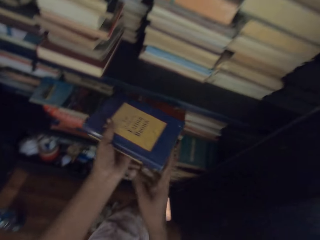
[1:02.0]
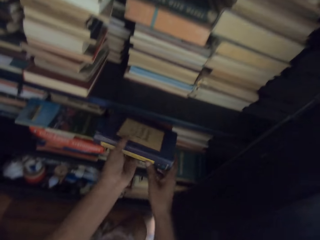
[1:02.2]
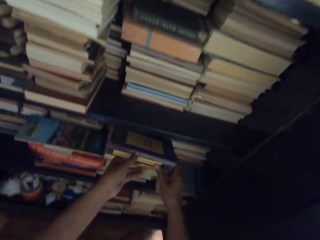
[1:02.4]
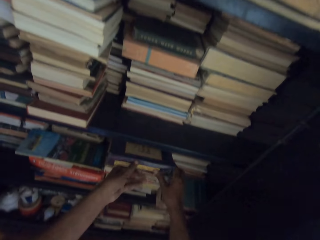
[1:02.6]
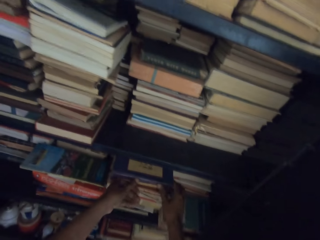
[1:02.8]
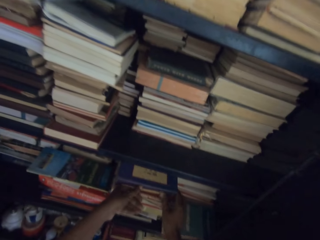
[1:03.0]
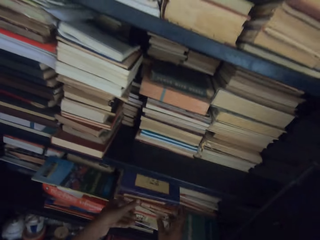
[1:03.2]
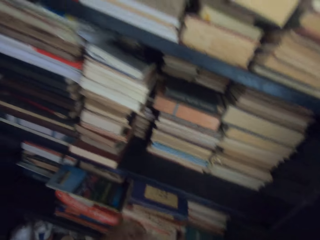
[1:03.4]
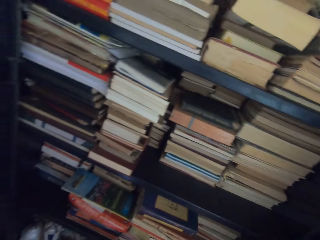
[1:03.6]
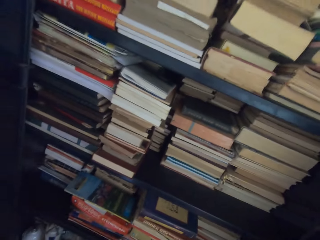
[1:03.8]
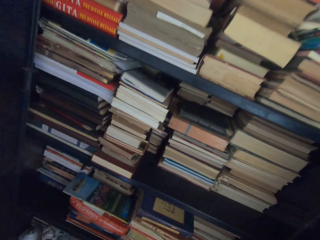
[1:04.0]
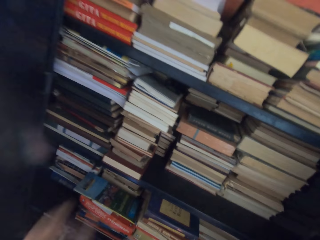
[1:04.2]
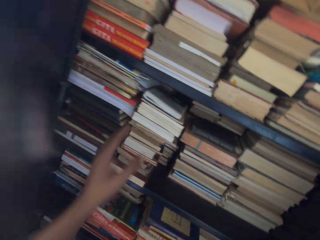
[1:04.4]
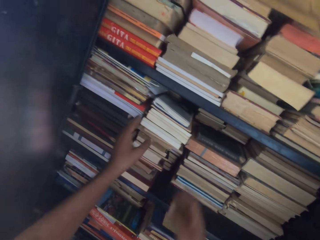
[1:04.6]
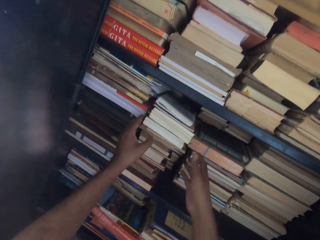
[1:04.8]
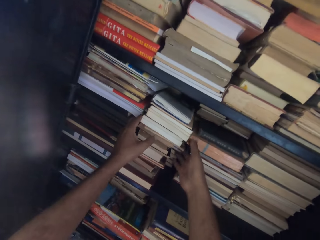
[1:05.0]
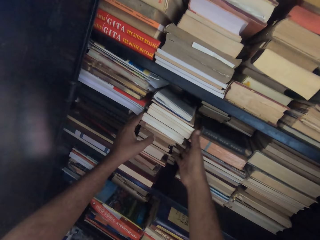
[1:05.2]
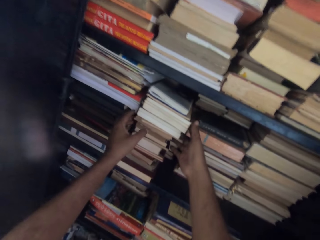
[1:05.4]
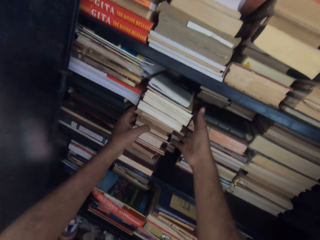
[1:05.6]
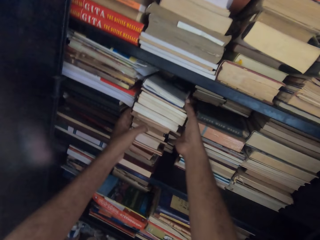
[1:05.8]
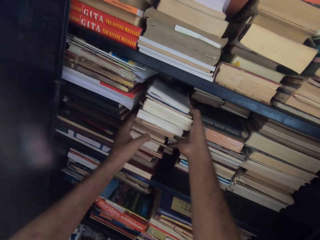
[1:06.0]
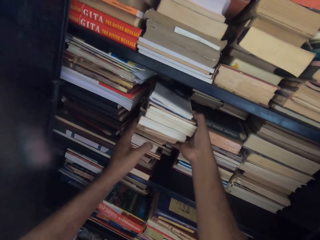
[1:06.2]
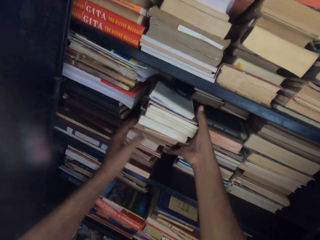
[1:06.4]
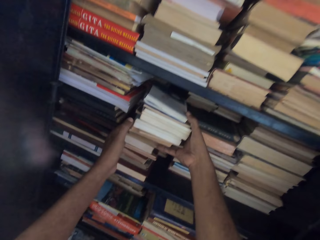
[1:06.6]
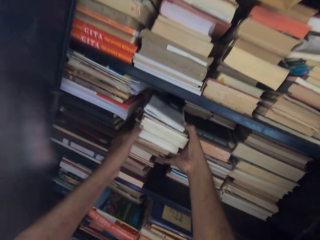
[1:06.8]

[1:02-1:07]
The camera wearer puts down a book.

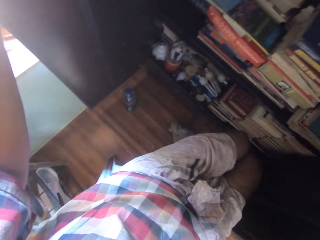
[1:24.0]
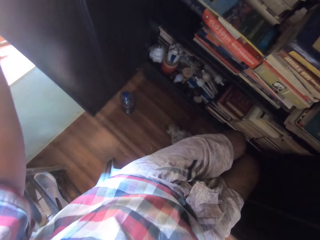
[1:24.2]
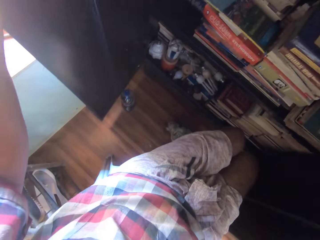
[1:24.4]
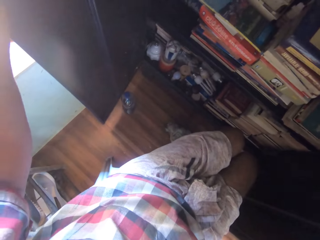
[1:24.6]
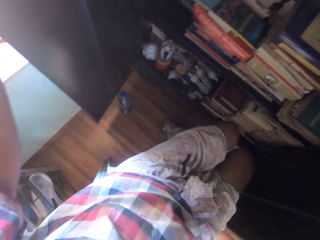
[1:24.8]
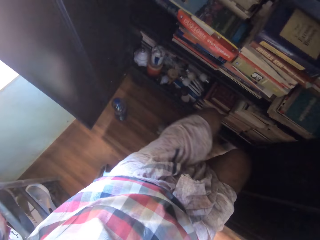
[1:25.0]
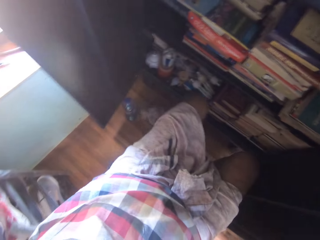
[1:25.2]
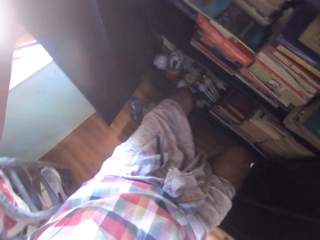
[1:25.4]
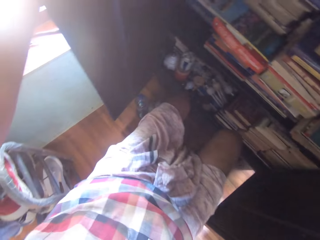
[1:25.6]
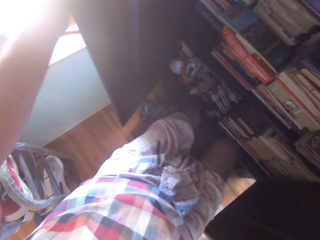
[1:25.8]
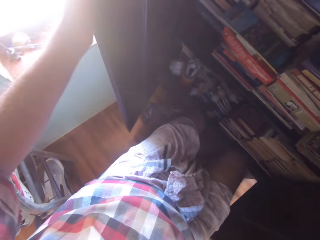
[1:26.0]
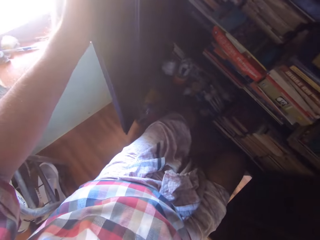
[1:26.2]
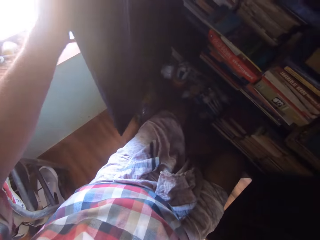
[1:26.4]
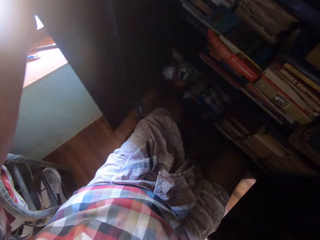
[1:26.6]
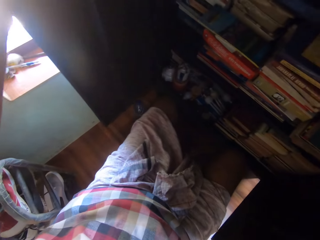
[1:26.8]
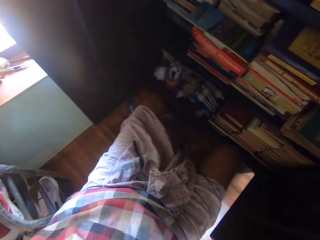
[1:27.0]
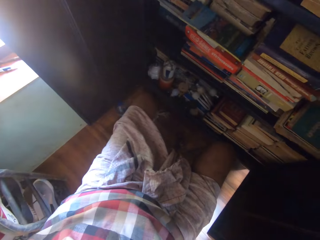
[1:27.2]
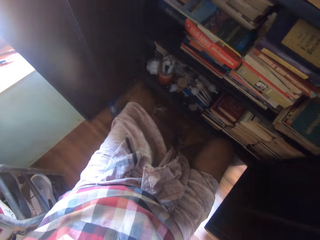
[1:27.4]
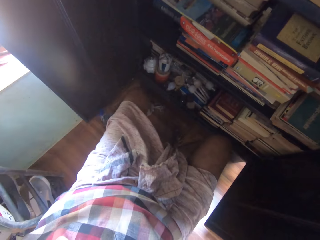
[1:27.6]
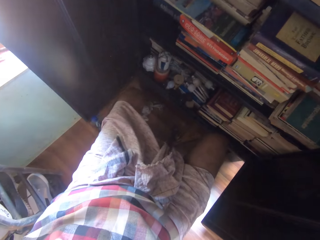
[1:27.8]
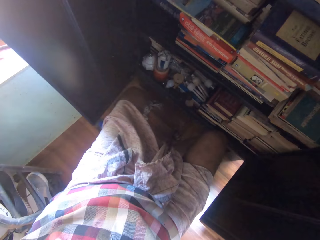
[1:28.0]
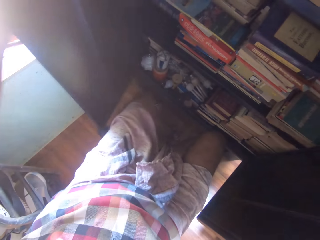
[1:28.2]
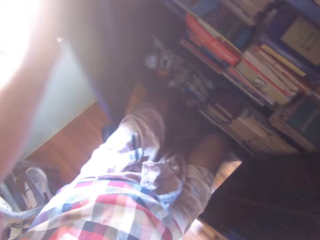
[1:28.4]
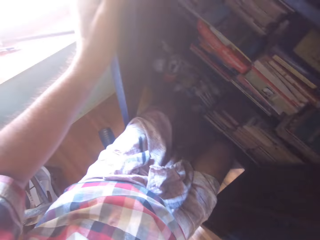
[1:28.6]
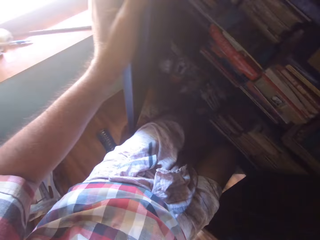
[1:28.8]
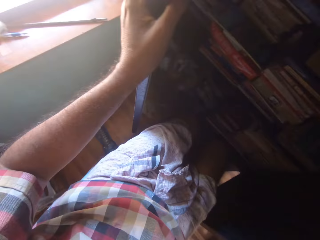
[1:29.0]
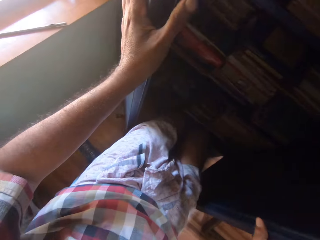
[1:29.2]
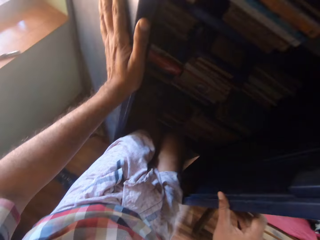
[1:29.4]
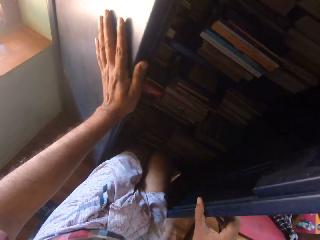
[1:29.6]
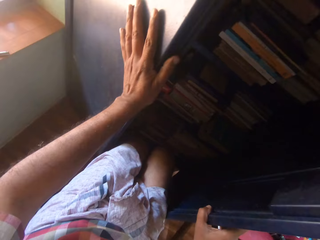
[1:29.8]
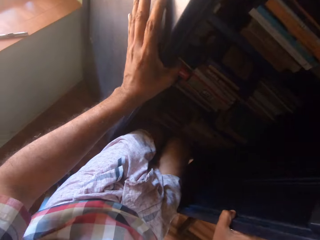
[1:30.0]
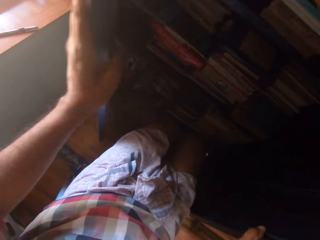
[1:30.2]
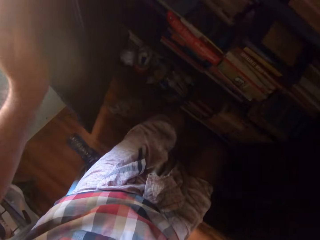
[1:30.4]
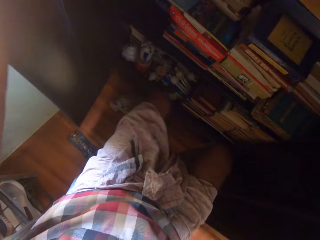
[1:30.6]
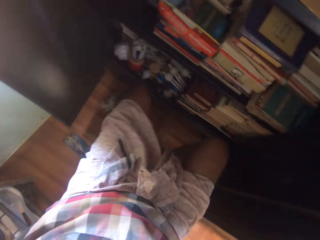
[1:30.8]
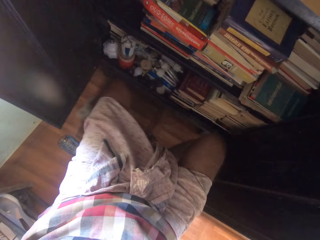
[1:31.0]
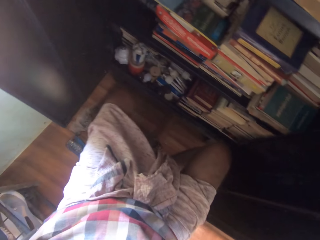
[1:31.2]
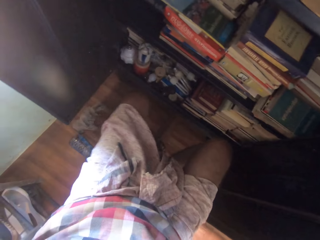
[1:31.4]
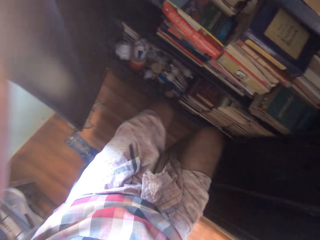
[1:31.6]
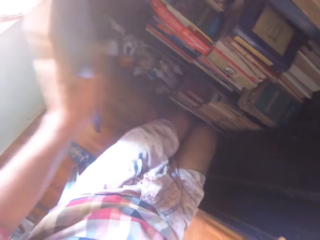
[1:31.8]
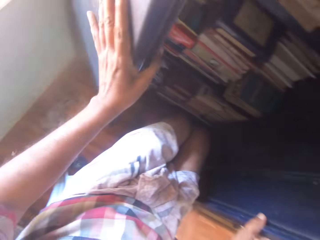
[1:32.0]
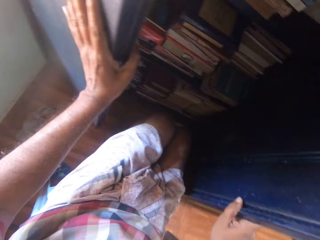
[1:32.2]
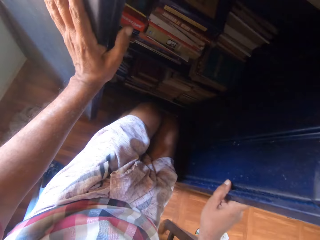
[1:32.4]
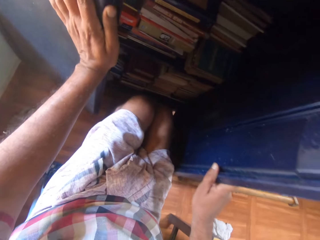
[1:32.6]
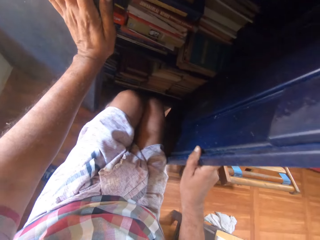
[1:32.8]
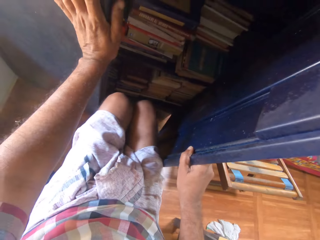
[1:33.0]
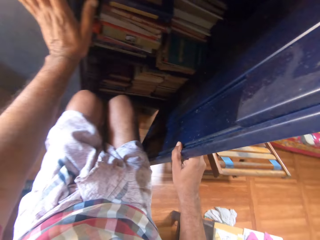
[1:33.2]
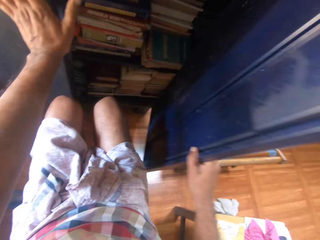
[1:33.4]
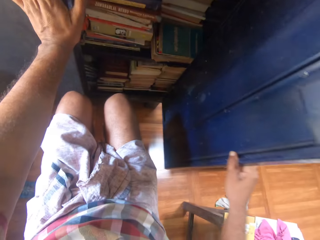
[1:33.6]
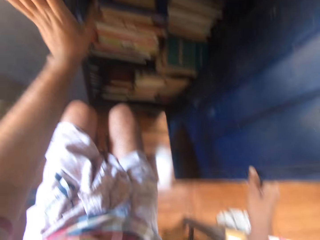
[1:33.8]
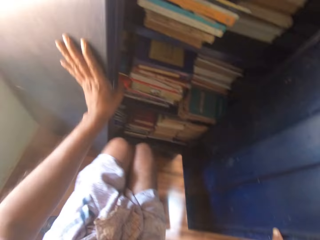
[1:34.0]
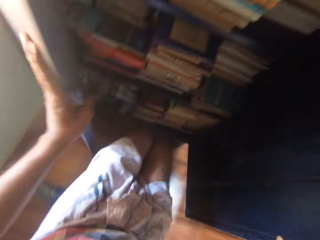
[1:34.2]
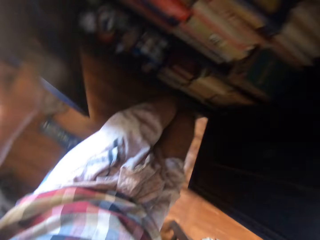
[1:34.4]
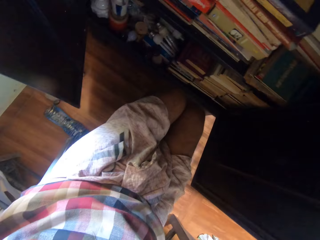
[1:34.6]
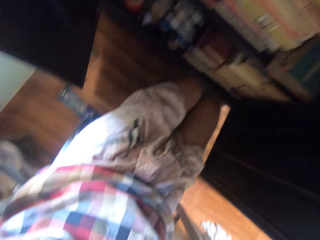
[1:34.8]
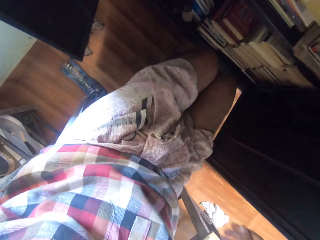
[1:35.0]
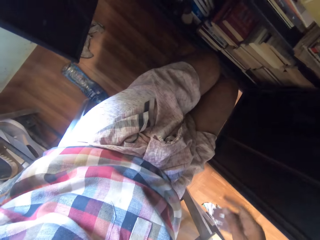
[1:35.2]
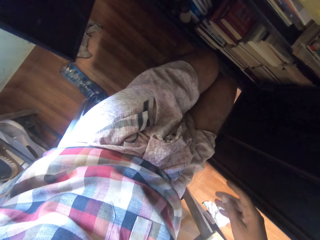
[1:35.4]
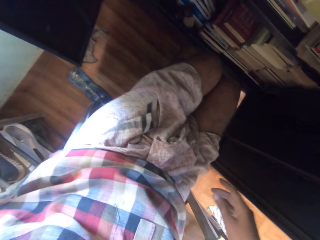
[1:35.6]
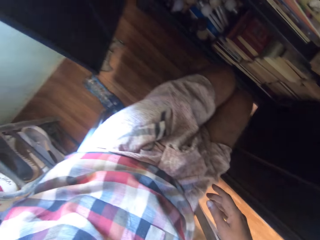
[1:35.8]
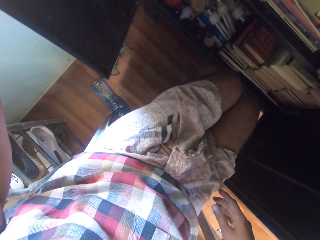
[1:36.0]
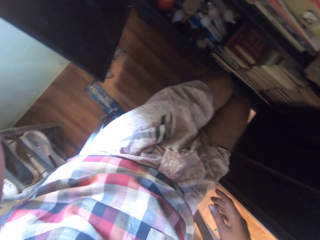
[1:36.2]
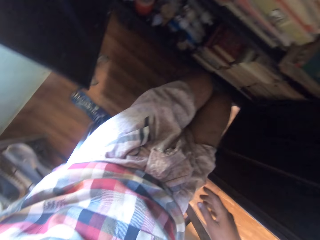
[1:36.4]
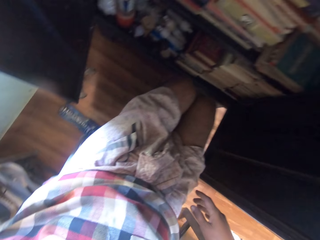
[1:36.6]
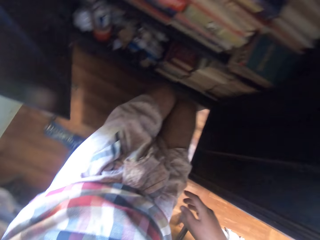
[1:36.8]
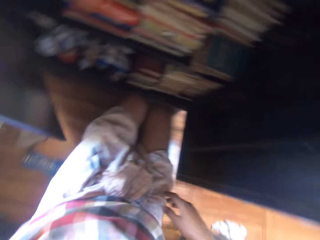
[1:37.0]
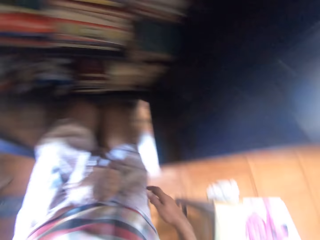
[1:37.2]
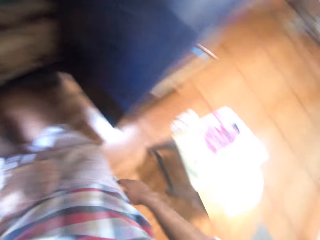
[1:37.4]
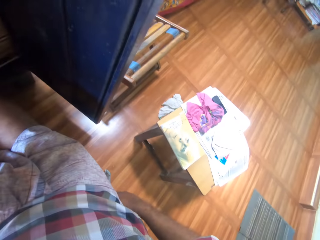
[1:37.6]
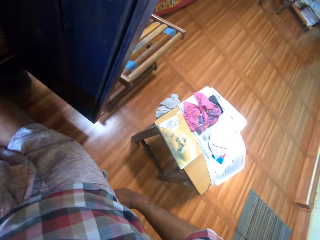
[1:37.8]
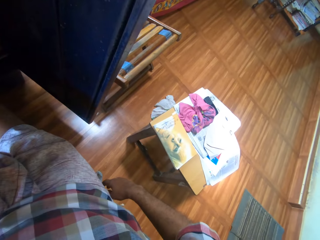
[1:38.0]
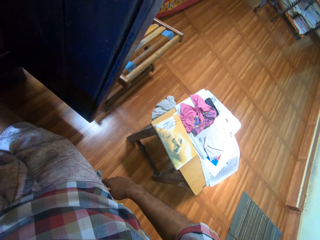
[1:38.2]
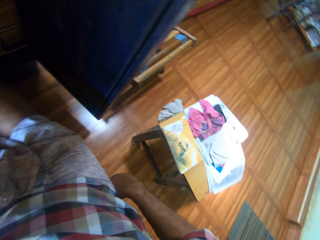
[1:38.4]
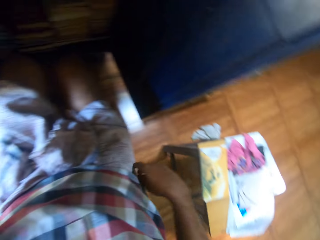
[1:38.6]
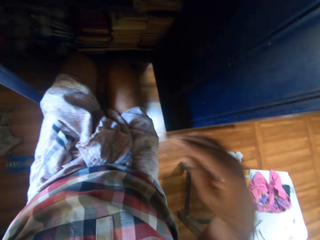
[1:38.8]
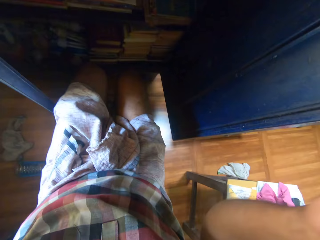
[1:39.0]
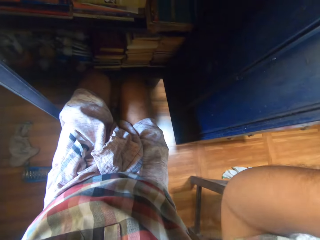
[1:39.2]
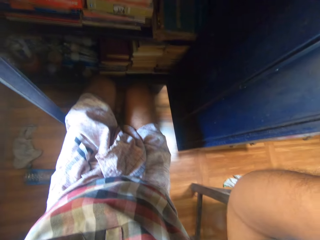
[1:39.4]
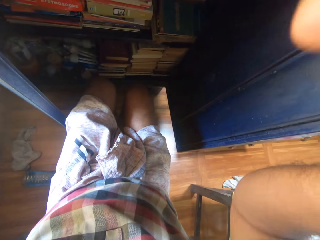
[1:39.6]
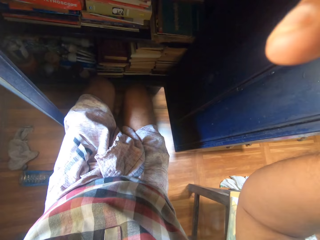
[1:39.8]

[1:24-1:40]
The camera wearer holds a door. They move the door. They move a bottle on the floor with a leg. They close the door. They close the doors. They open the doors. They close the door. They open the door. They open the other door. They move a hand. They look at the table. They adjust a camera.
